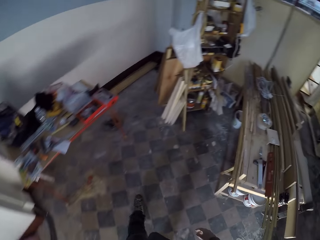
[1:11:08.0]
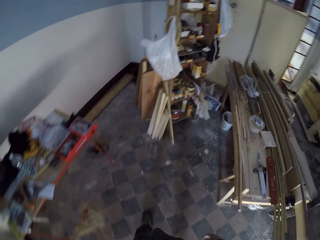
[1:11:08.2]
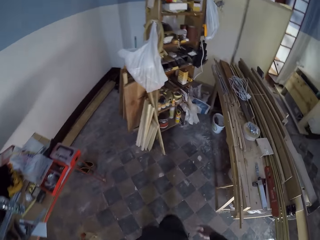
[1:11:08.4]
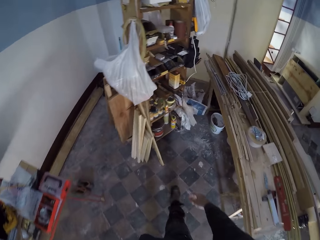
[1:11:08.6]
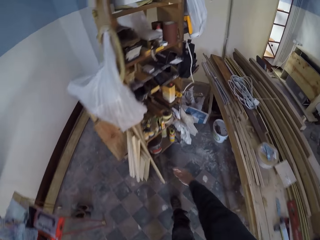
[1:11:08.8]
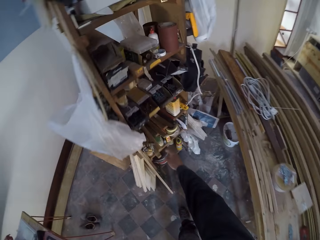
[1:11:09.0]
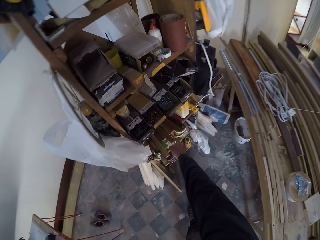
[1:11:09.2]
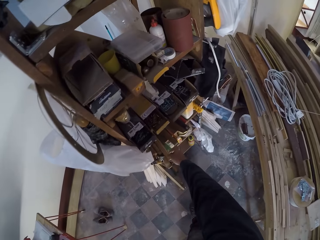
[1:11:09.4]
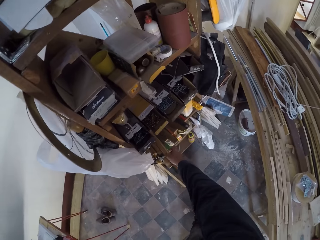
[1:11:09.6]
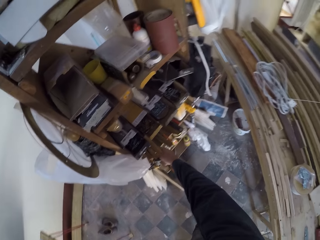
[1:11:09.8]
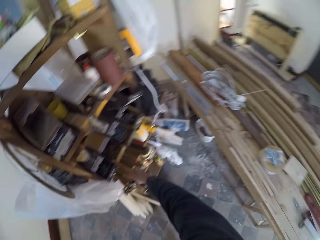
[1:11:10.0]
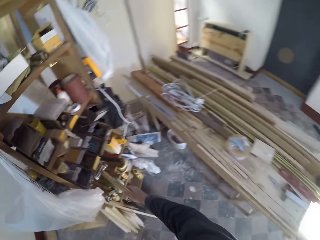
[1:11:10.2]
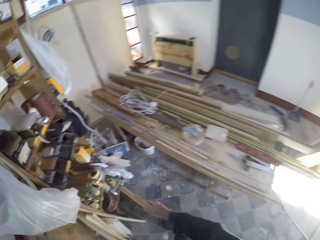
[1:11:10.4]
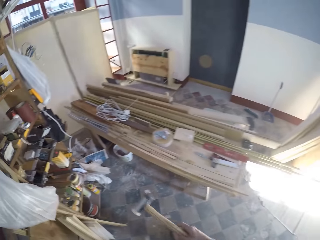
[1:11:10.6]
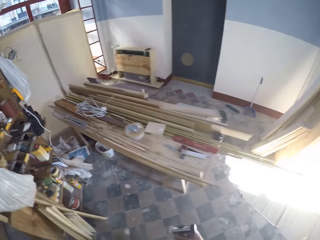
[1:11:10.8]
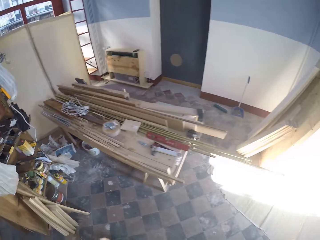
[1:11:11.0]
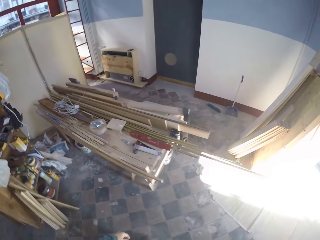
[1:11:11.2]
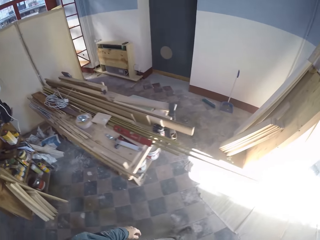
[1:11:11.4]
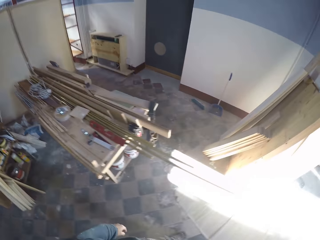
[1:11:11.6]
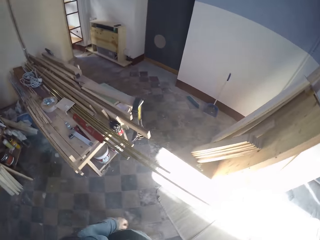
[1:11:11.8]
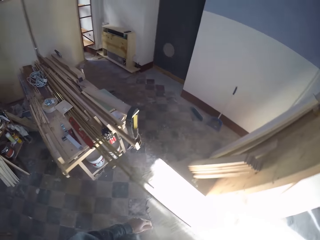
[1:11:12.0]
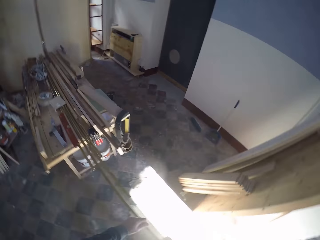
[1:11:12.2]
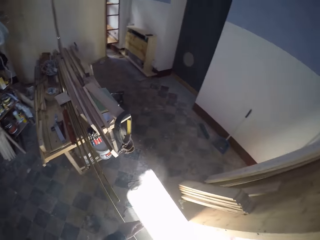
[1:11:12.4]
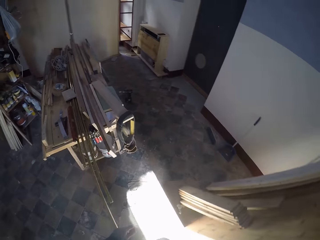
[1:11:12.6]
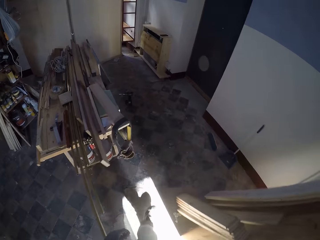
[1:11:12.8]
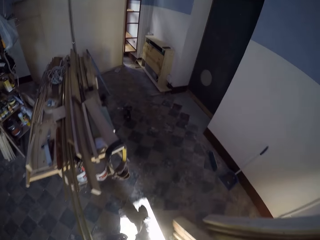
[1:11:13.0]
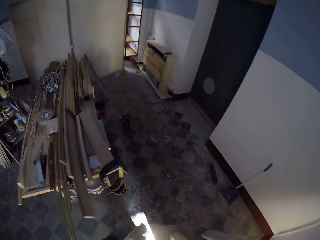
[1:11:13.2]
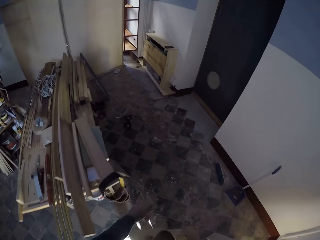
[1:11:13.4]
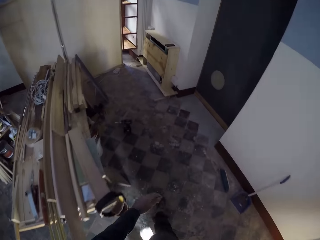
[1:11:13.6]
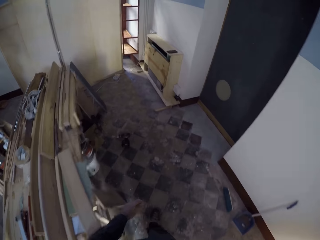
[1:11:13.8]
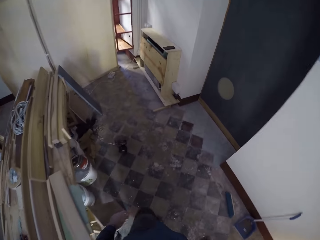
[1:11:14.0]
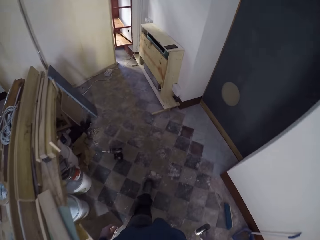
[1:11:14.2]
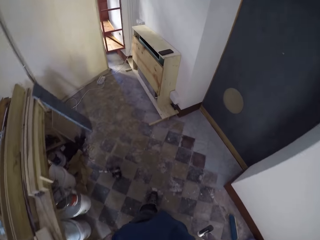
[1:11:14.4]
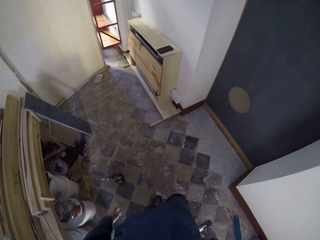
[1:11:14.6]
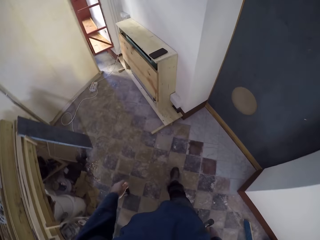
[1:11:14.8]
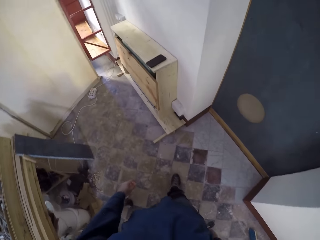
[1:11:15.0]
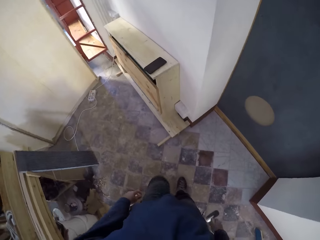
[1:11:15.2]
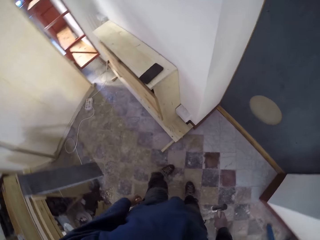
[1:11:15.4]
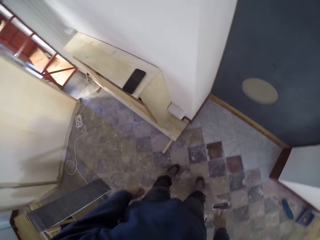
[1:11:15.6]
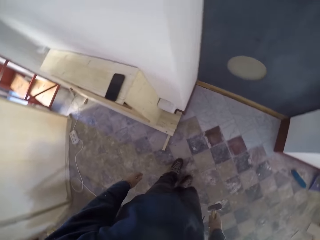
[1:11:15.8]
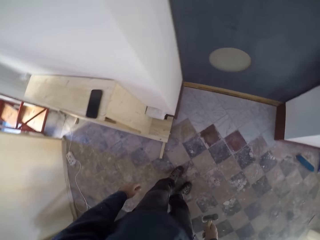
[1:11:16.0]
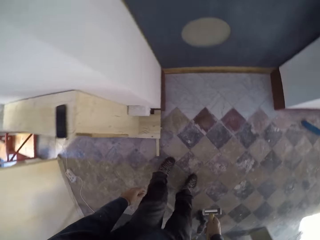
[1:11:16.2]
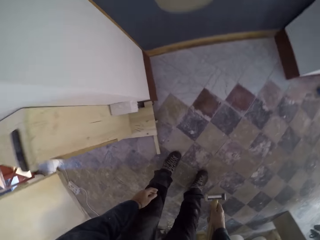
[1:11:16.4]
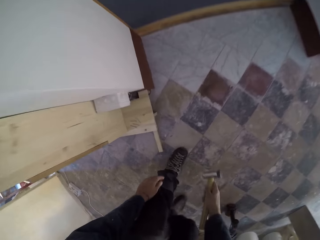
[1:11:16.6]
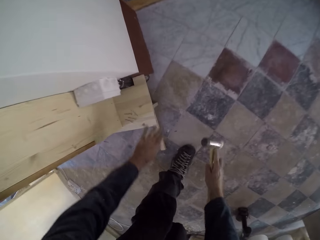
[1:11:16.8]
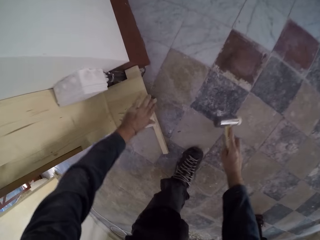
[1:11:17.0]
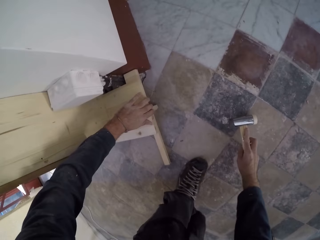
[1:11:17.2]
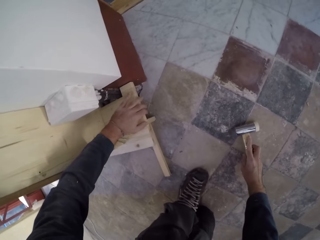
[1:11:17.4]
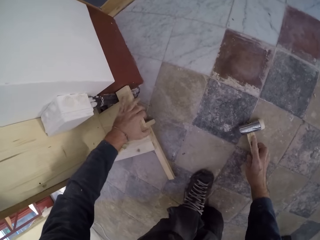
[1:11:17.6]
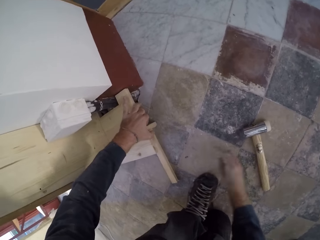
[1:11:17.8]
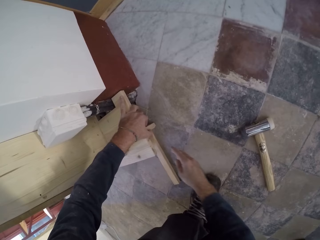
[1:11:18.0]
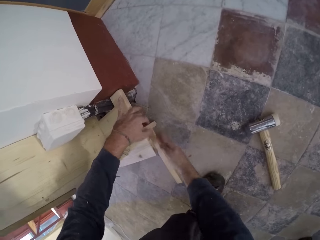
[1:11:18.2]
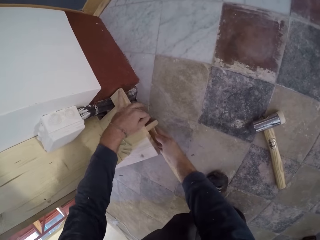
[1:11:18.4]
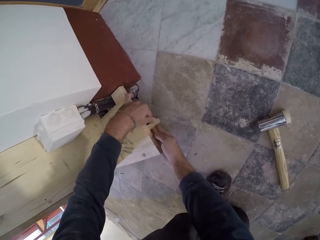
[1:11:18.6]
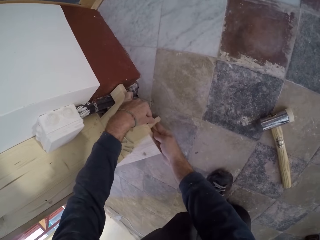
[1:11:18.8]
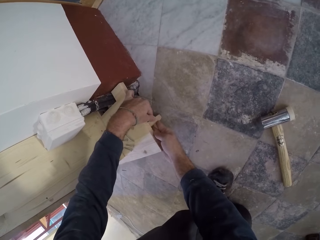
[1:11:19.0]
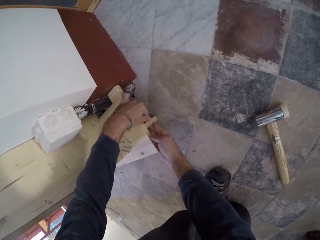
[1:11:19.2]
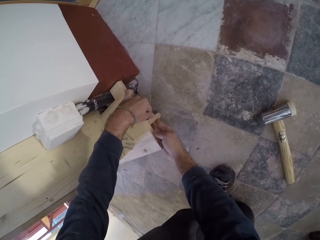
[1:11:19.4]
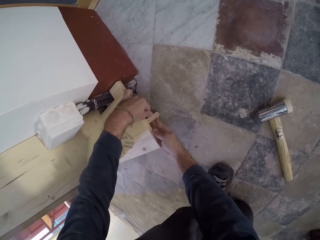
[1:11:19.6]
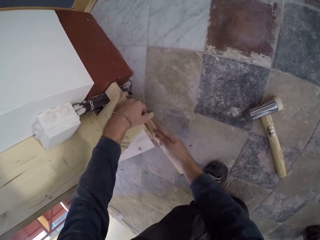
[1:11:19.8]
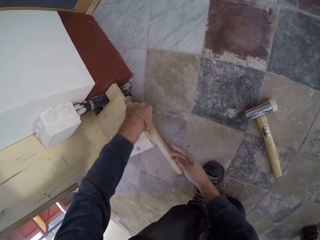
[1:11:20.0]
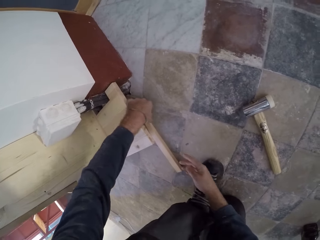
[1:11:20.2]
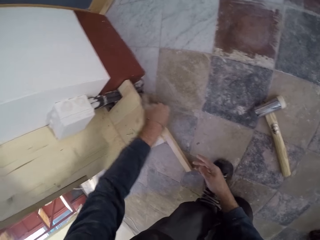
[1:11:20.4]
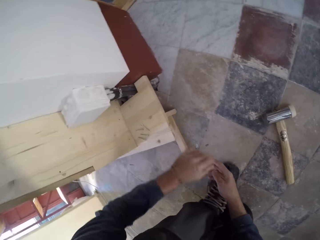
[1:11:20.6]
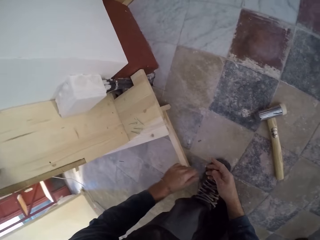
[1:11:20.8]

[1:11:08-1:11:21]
The camera wearer picks up a hammer from the wooden cupboard with his right hand. He walks on the floor towards the wooden shelf. He places the hammer on the floor with his right hand. He adjusts the wood underneath the right side of the wooden shelf with his hands.

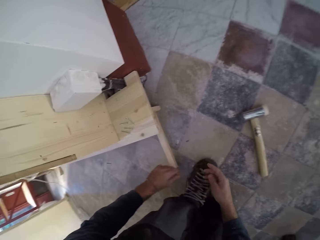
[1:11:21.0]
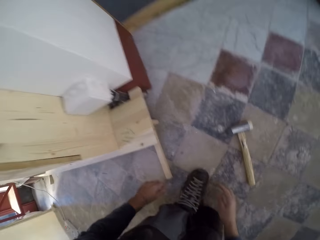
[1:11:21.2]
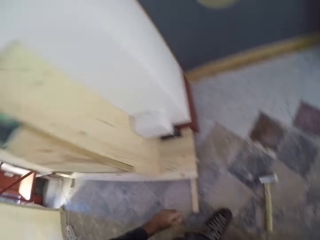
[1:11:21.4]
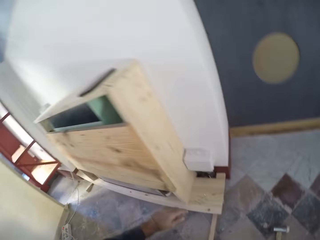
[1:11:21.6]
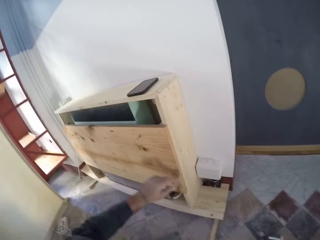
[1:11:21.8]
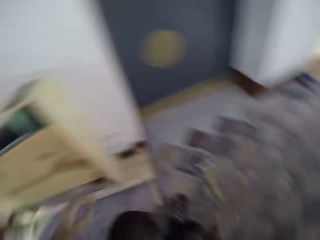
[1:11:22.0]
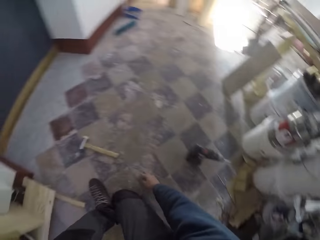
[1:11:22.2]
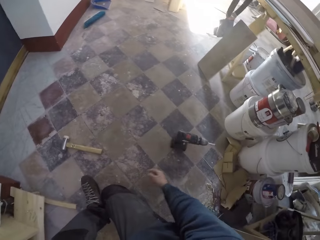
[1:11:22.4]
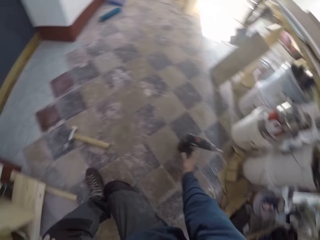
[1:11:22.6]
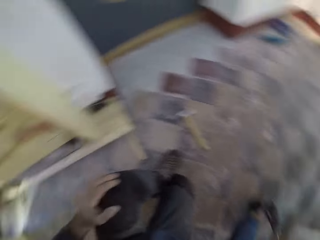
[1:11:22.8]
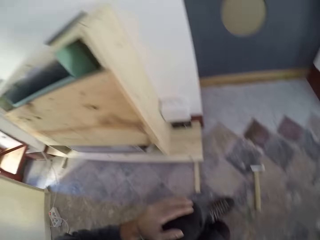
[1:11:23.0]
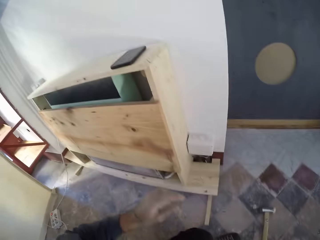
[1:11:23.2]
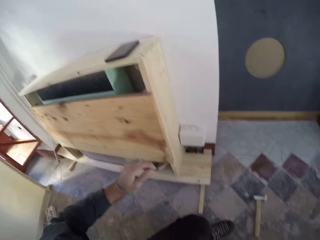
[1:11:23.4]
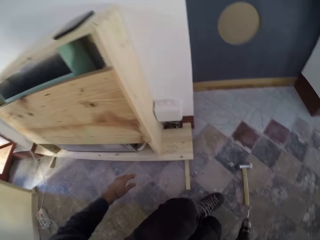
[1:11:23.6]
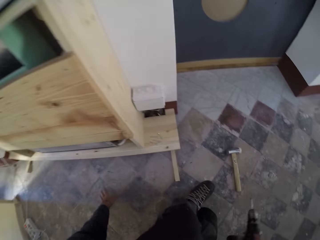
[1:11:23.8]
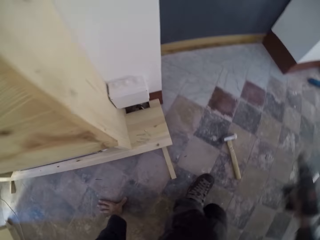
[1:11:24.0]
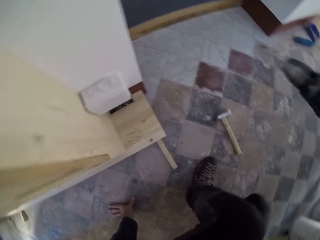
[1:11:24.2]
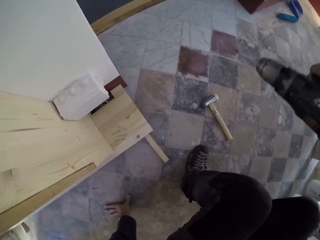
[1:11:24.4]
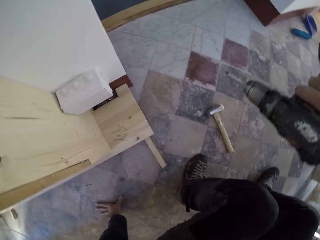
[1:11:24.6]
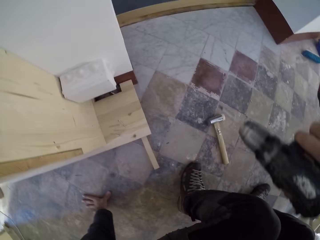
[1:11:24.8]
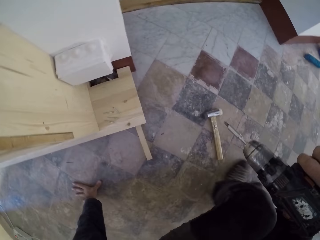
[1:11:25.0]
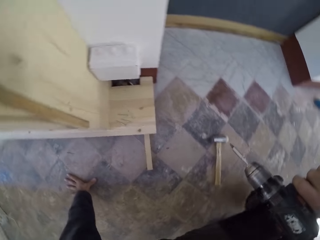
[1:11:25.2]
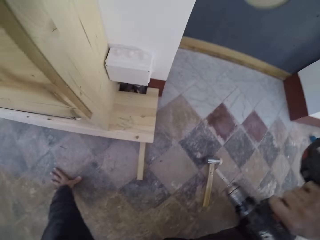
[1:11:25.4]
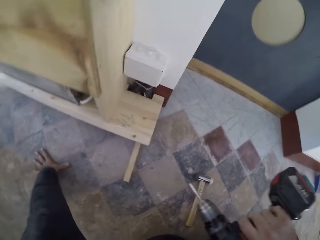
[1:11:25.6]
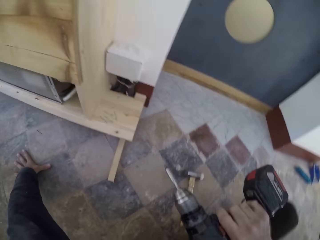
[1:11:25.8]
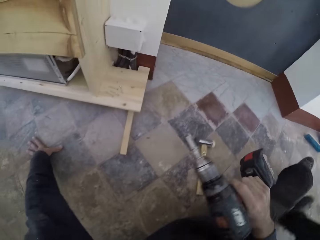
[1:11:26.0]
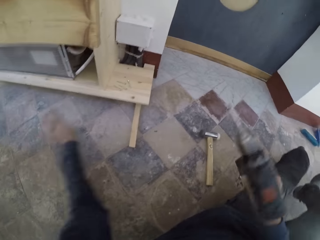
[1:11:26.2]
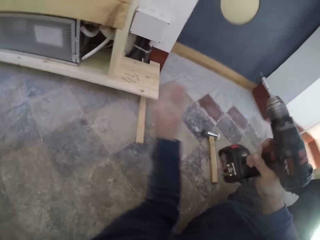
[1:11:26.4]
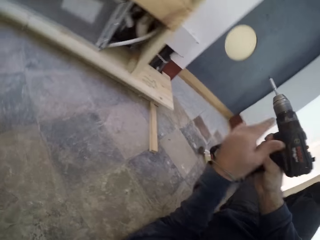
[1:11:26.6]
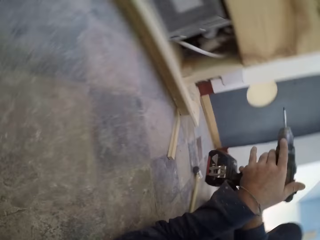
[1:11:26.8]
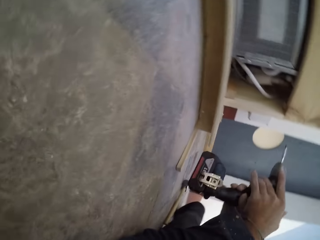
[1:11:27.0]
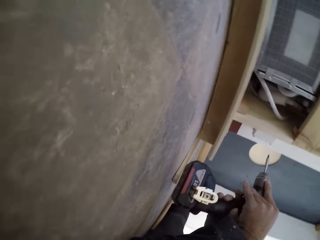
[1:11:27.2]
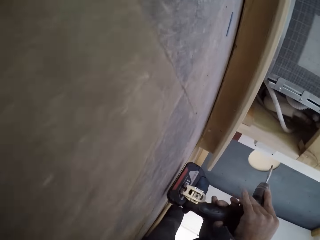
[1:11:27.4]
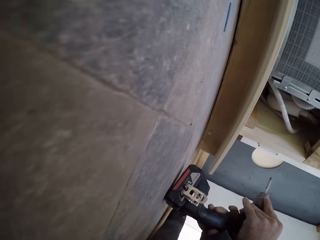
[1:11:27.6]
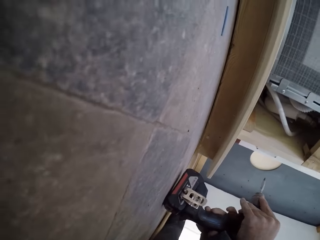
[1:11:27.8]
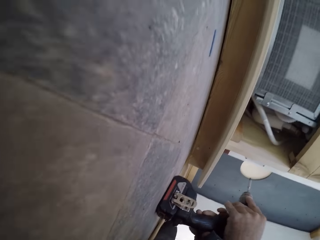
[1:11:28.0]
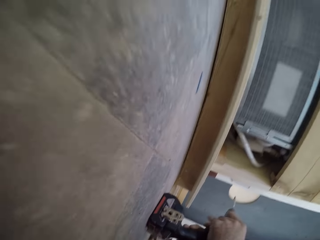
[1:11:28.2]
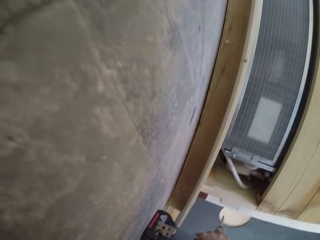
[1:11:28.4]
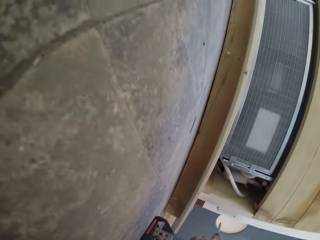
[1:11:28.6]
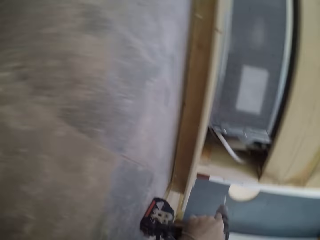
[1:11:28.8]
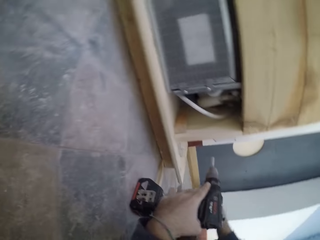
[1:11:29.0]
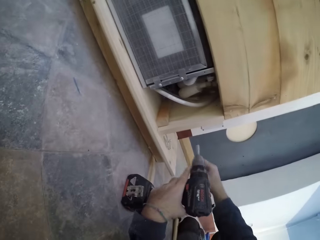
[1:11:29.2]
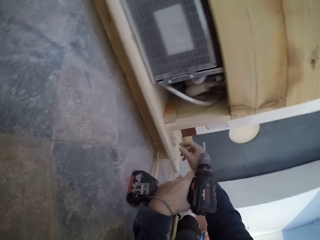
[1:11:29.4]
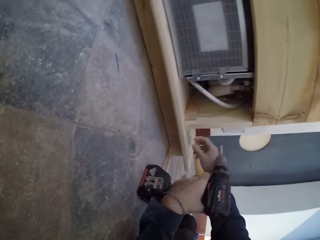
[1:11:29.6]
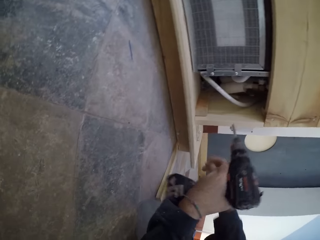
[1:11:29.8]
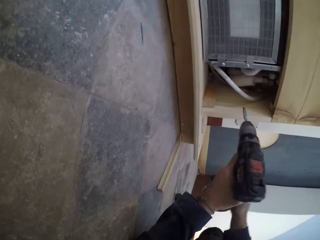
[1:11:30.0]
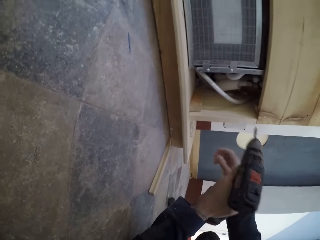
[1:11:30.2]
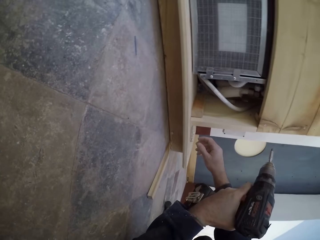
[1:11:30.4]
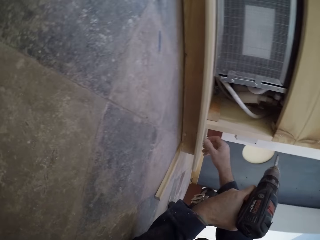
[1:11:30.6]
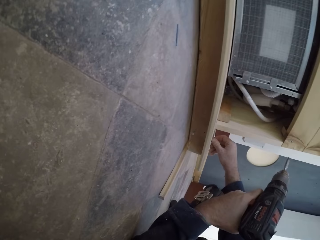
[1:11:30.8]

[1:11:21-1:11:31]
The camera wearer picks up the impact driver from the floor with his right hand. He lays on the floor. He stretches his right hand towards the wooden shelf.
